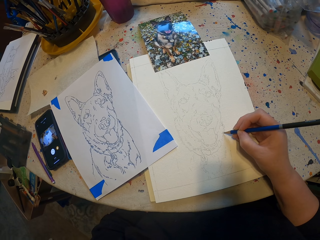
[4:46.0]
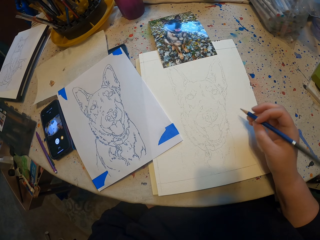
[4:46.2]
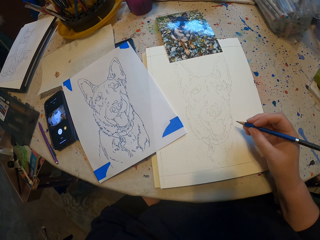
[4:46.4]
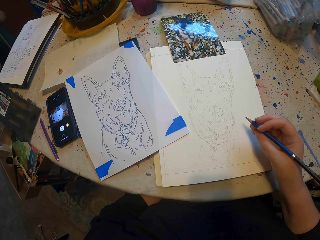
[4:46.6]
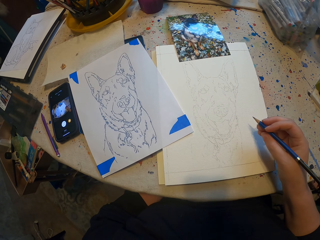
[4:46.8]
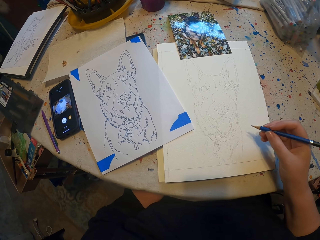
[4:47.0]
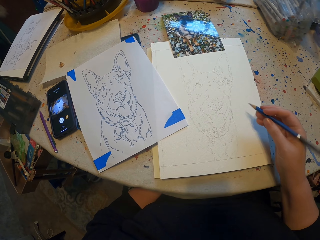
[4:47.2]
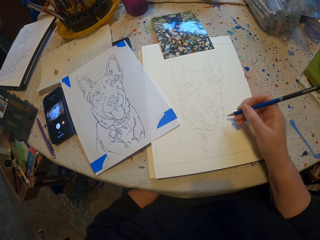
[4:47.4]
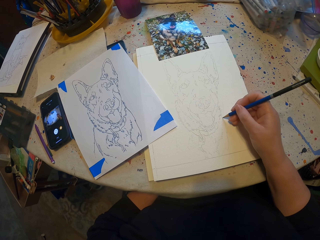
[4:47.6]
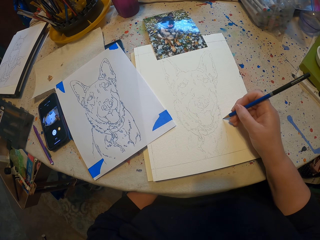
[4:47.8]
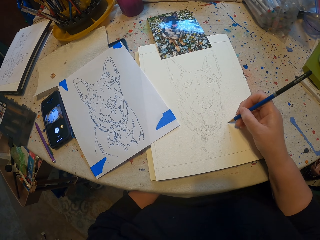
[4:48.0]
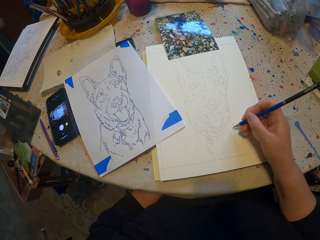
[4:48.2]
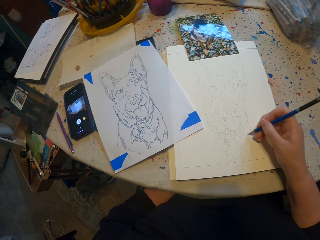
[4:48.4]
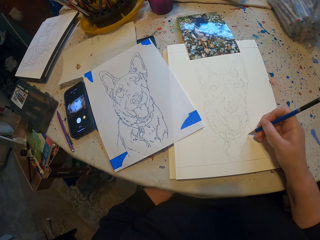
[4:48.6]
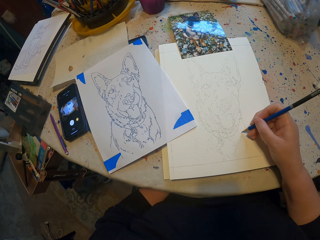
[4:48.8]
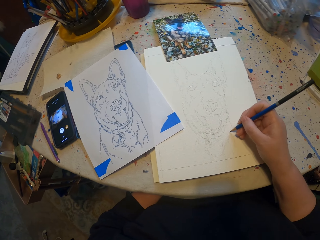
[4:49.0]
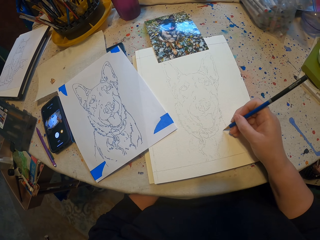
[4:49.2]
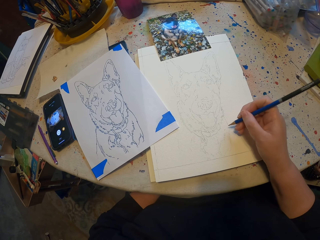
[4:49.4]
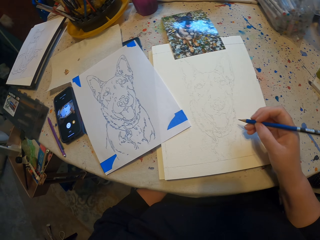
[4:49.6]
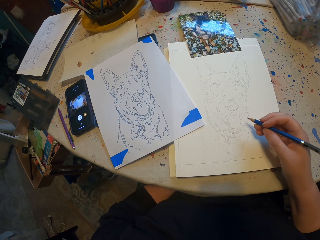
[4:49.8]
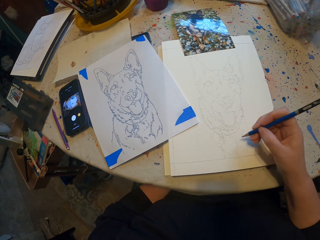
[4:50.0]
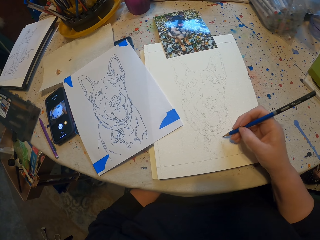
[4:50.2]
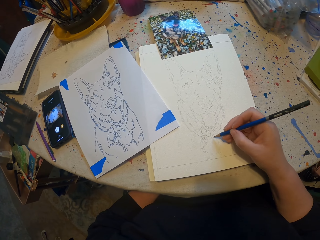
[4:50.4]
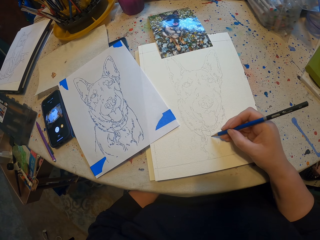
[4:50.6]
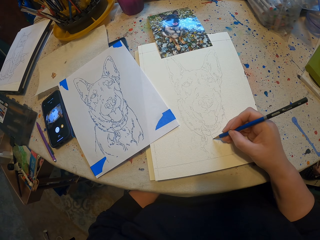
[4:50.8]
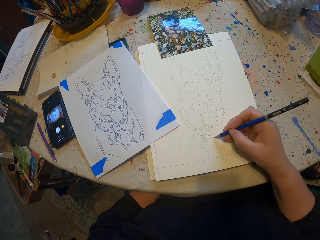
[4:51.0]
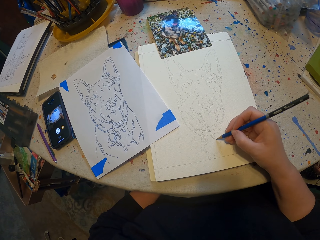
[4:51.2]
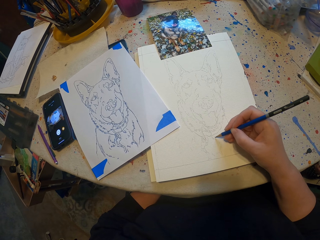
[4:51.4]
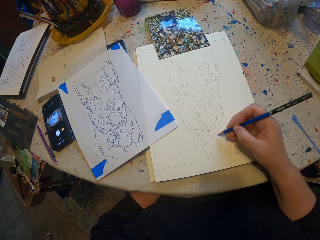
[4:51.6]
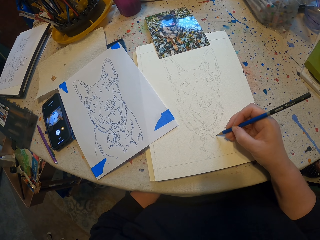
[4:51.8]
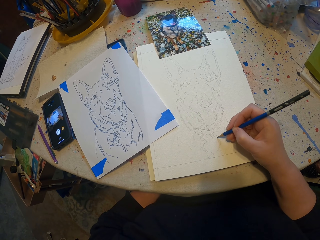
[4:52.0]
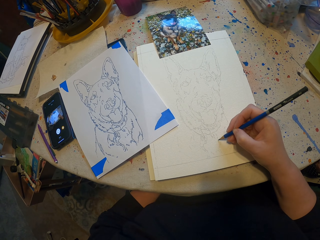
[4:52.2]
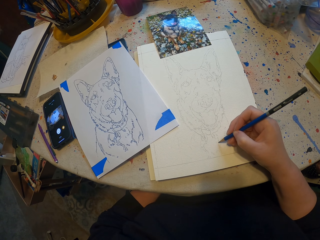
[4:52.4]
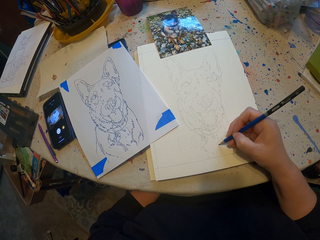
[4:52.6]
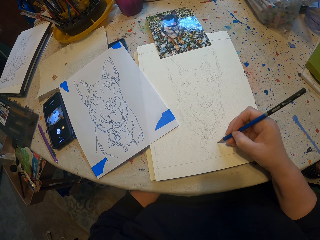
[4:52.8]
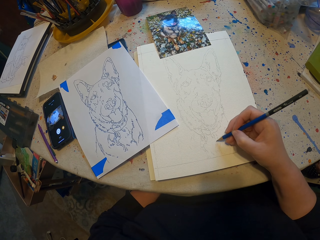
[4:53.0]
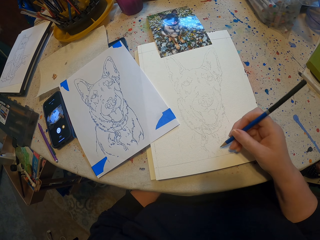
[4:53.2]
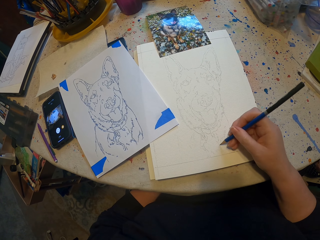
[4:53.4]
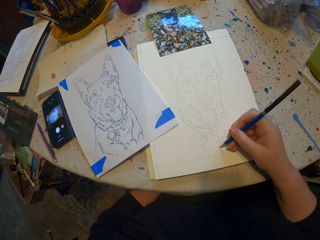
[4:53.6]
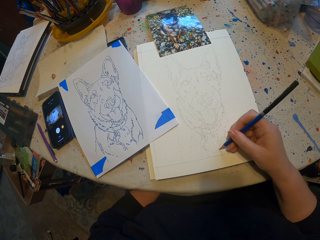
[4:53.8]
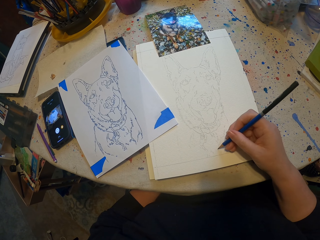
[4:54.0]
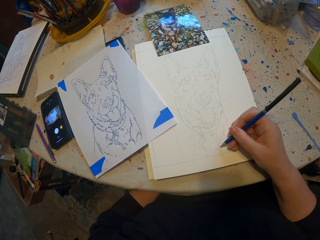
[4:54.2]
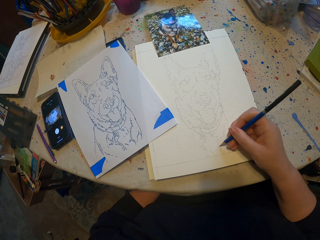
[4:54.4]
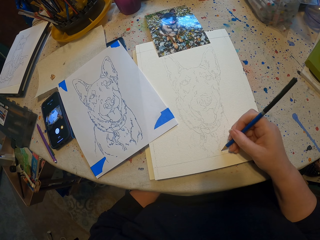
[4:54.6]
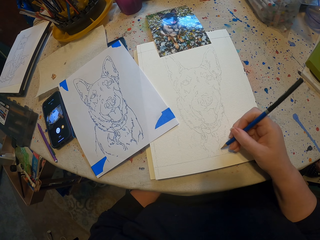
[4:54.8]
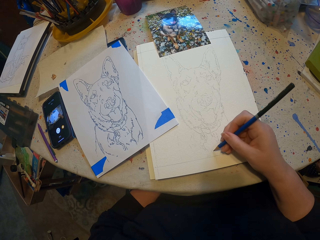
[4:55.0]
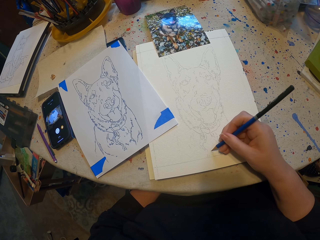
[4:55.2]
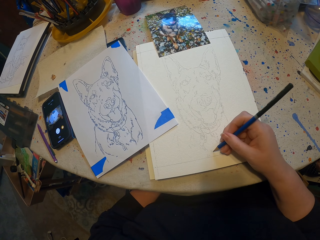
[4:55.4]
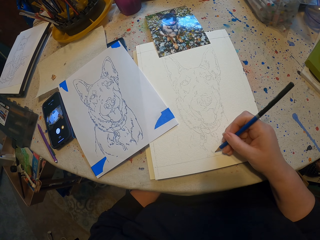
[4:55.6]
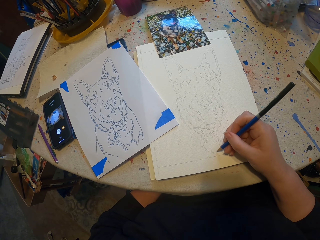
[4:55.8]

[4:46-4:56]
The camera wearer draws with a pencil. They draw with the pencil again.

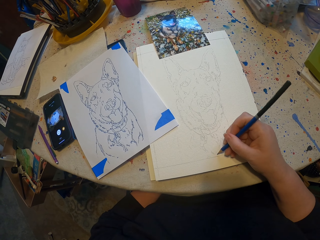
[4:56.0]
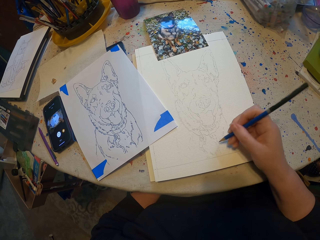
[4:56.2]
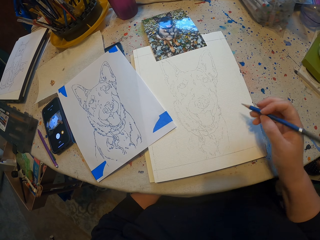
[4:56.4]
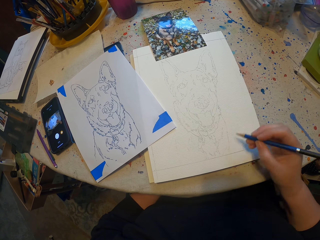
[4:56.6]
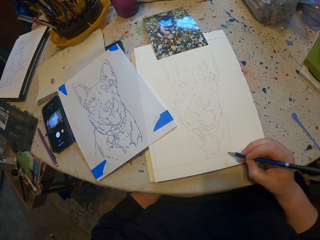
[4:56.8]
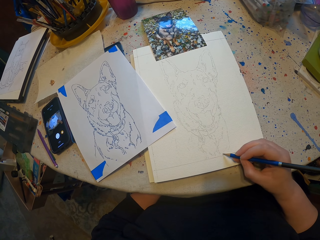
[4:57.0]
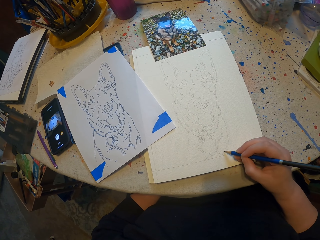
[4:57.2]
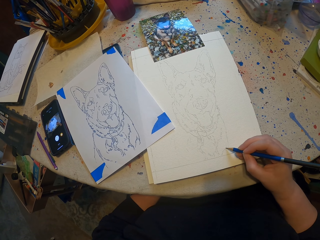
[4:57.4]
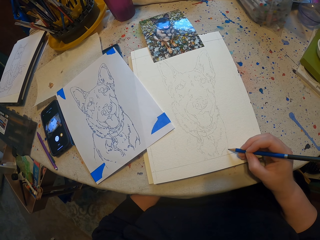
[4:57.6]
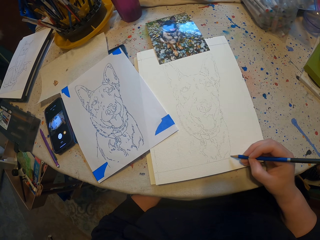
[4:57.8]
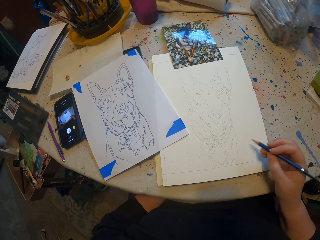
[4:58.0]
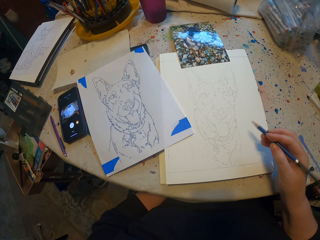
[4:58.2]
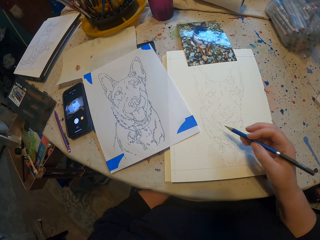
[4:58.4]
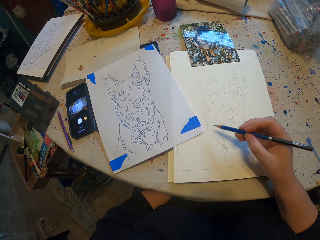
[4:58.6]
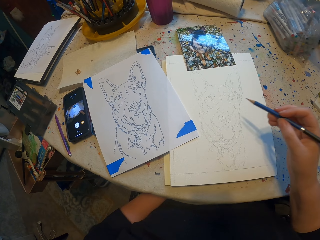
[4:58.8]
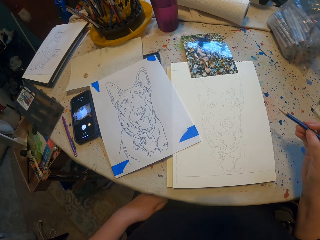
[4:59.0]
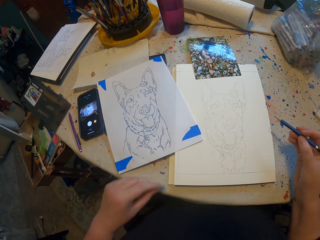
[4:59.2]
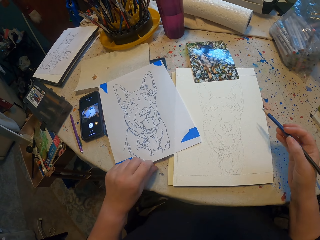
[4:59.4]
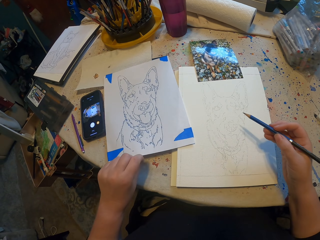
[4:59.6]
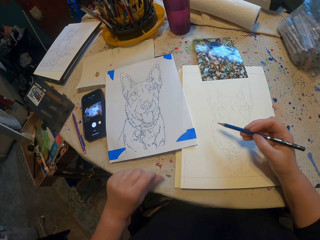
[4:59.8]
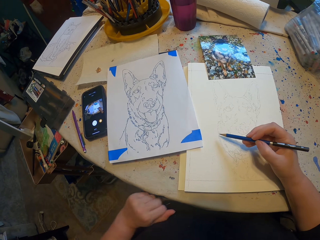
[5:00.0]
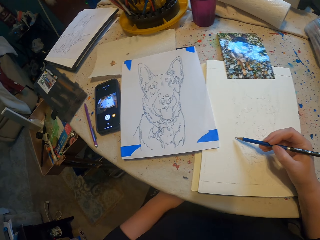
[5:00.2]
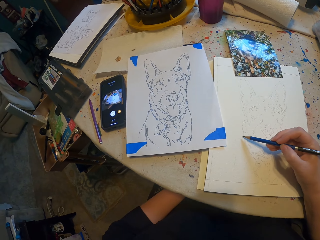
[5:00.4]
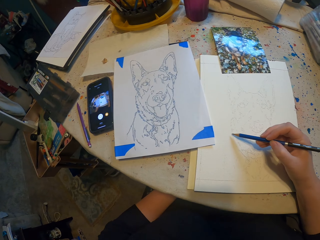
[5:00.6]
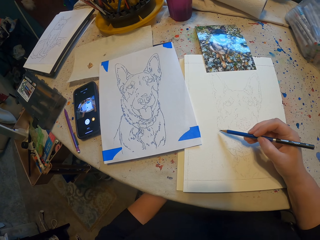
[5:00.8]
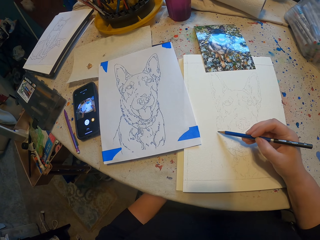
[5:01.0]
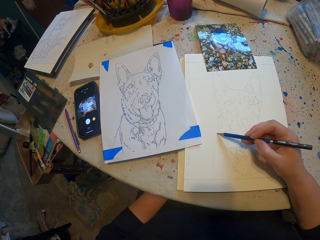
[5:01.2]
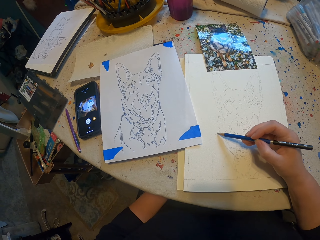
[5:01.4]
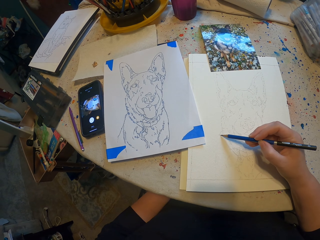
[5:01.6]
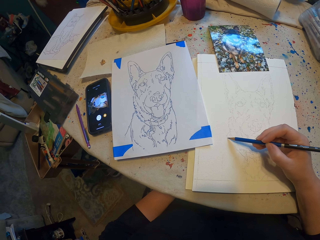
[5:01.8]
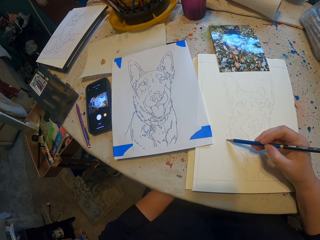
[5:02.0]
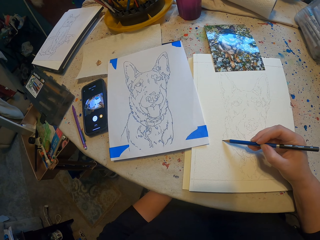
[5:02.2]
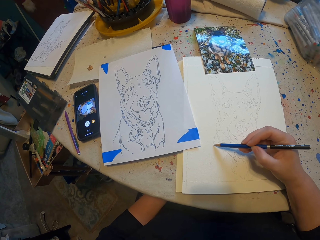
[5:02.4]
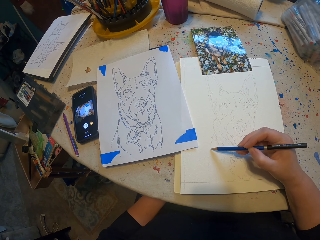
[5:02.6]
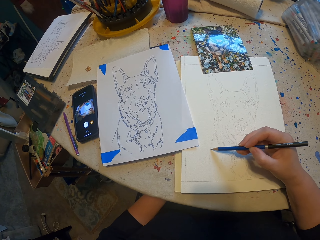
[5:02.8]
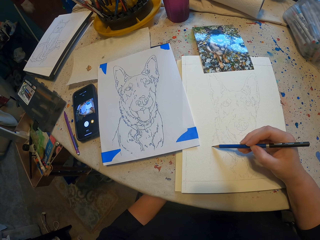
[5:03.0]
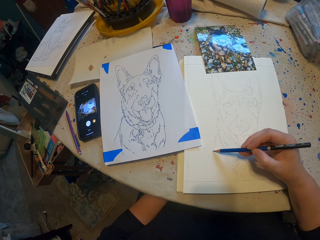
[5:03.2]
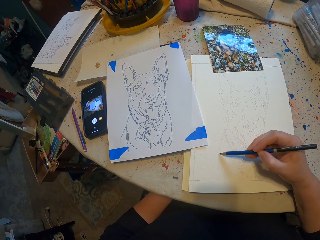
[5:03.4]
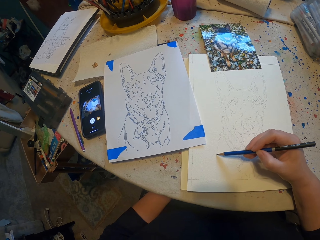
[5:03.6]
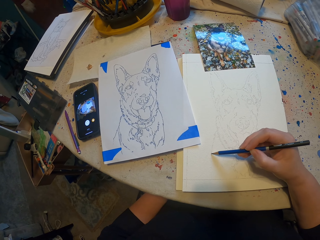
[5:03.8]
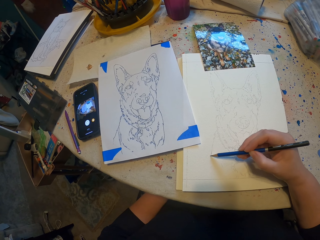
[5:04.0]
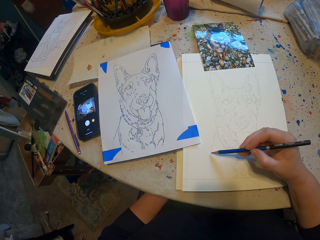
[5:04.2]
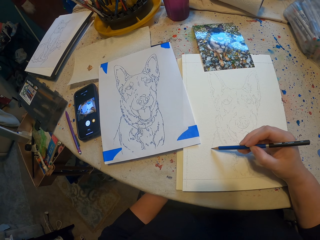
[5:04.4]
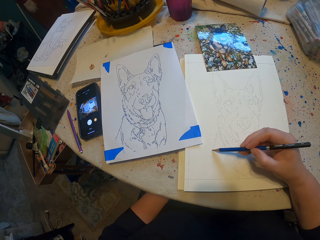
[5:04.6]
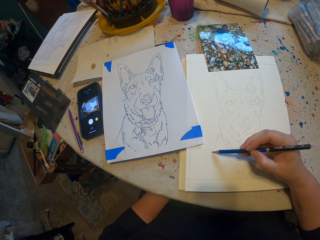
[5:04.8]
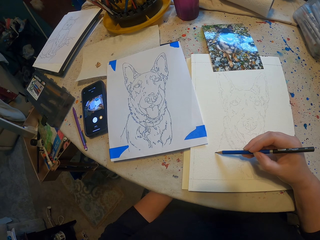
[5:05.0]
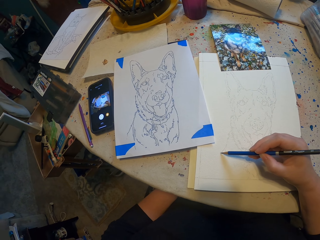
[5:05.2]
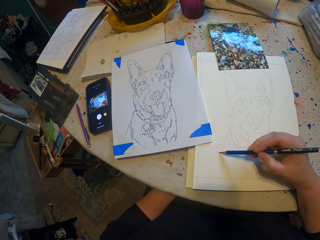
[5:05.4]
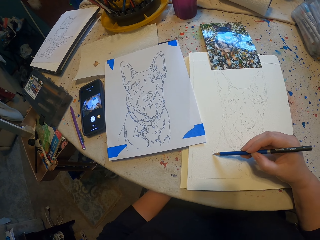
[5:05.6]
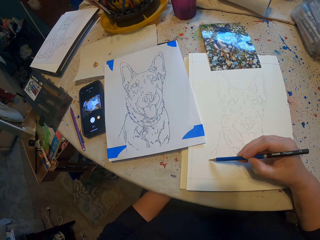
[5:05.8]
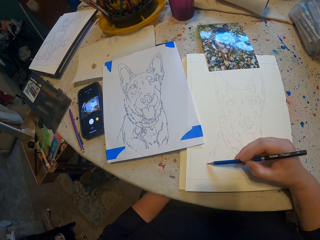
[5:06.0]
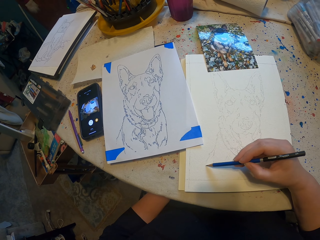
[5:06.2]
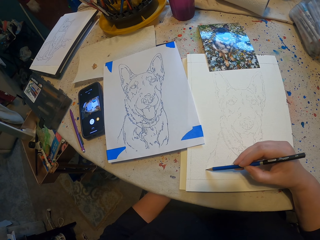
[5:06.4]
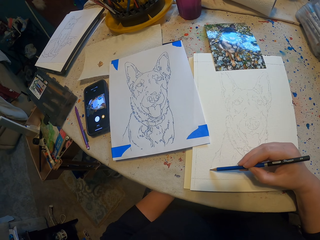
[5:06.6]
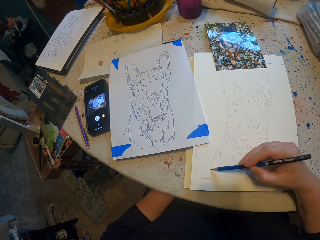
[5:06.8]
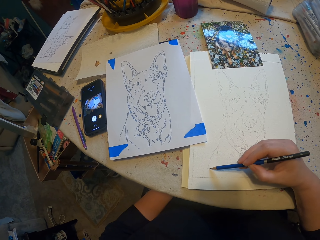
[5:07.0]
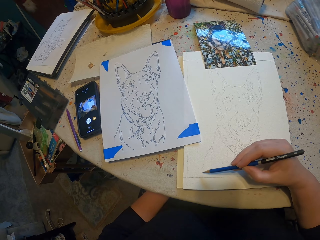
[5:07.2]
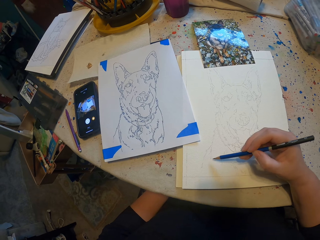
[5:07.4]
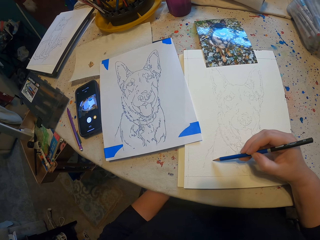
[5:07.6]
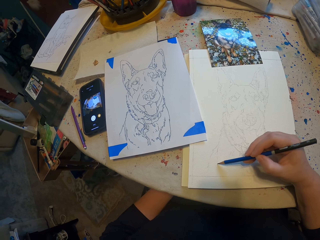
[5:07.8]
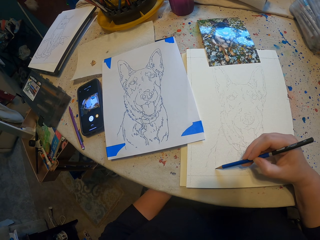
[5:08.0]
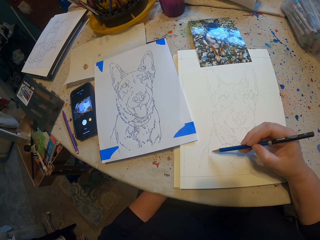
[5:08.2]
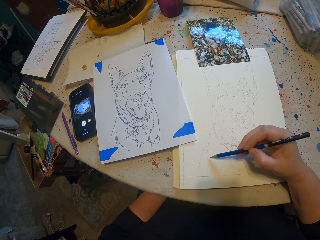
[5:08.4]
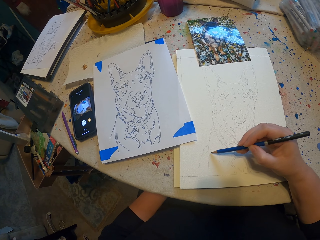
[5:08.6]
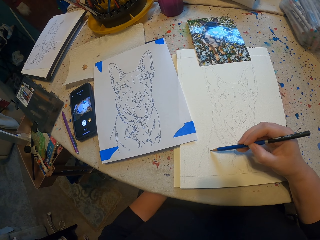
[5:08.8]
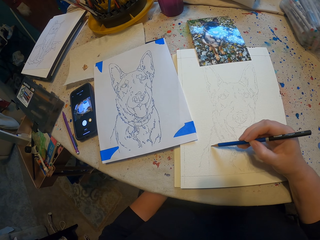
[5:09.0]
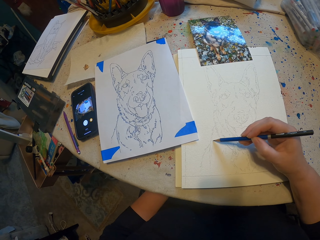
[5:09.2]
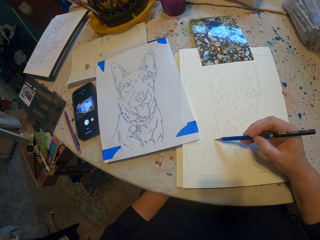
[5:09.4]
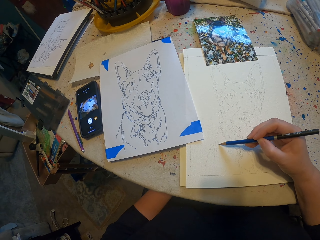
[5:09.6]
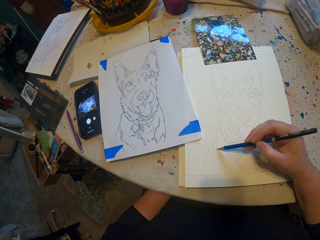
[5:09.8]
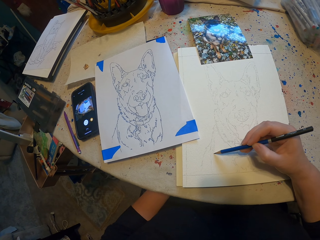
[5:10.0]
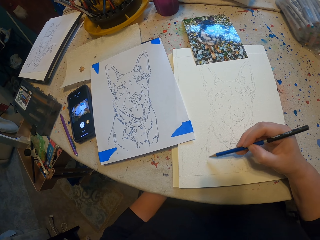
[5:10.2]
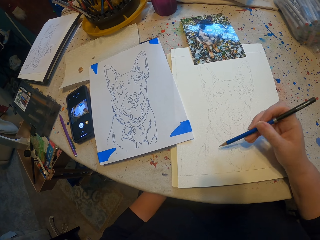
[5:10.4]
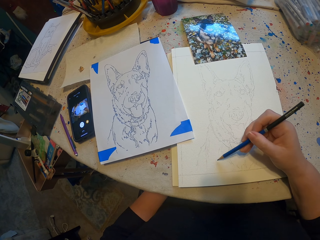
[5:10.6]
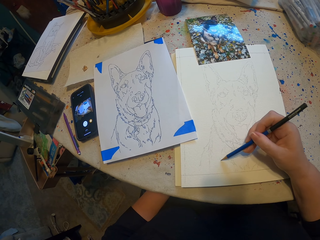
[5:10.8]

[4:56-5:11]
The camera wearer draws with a pencil. They draw with the pencil again.
